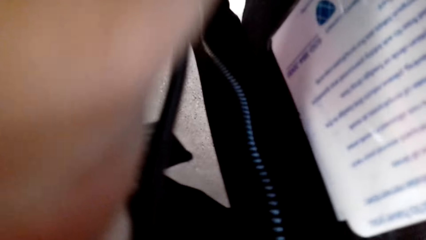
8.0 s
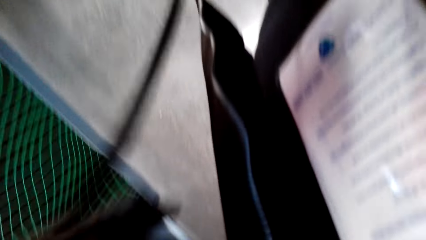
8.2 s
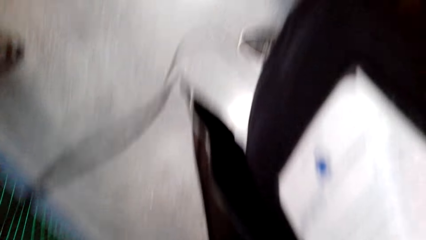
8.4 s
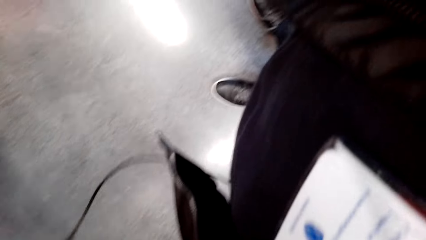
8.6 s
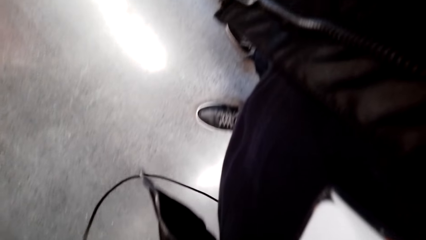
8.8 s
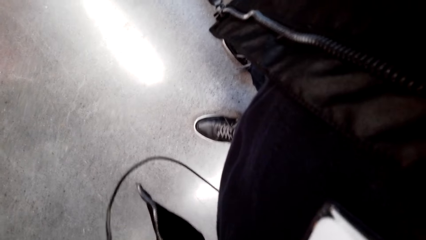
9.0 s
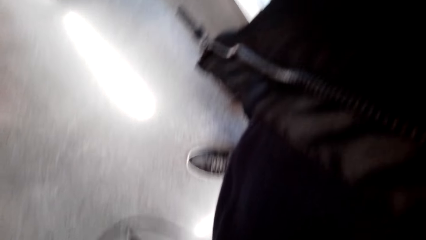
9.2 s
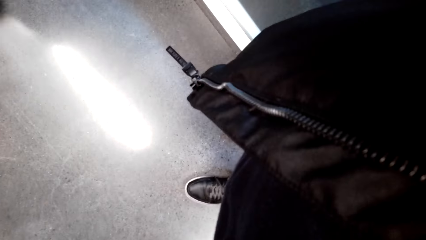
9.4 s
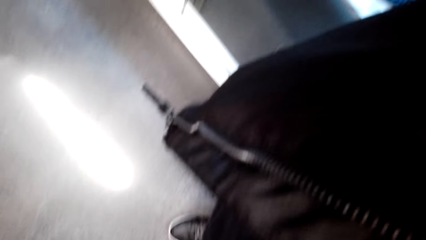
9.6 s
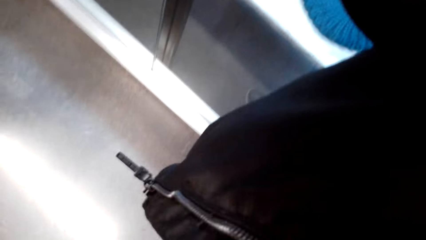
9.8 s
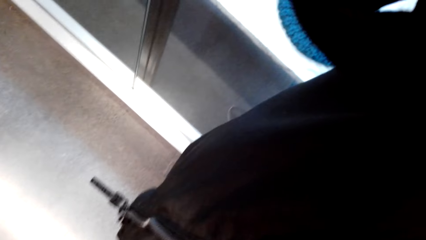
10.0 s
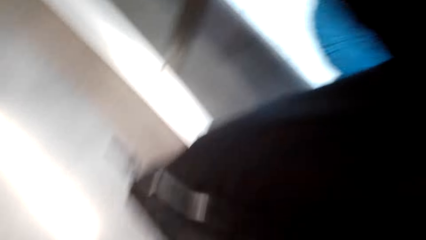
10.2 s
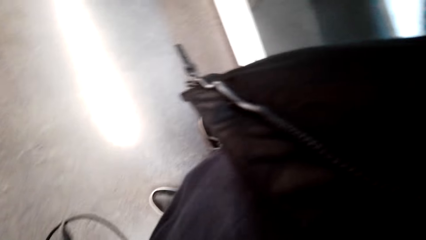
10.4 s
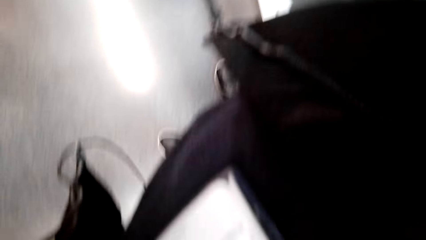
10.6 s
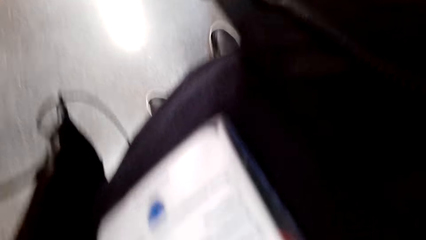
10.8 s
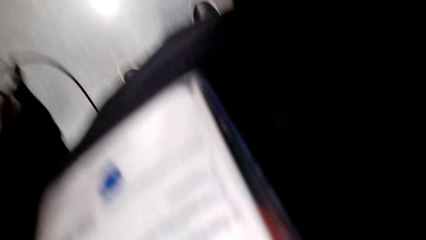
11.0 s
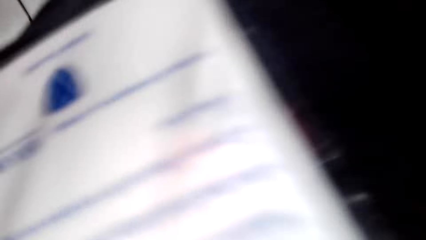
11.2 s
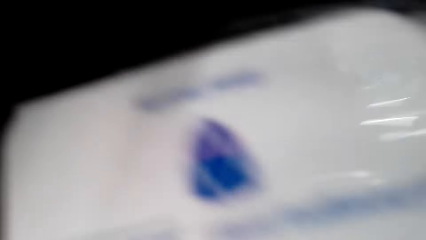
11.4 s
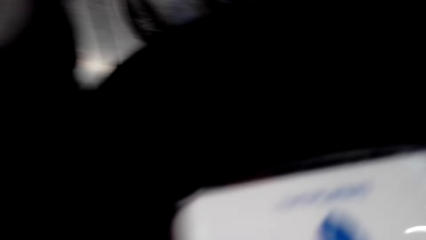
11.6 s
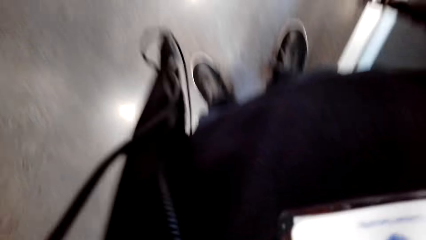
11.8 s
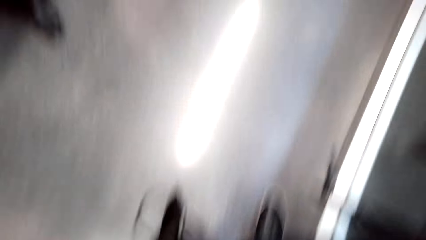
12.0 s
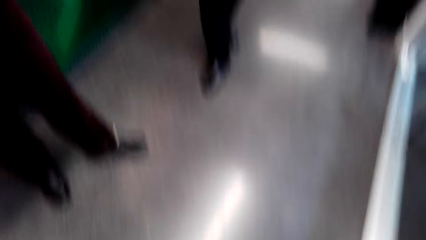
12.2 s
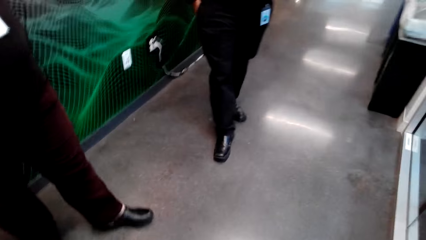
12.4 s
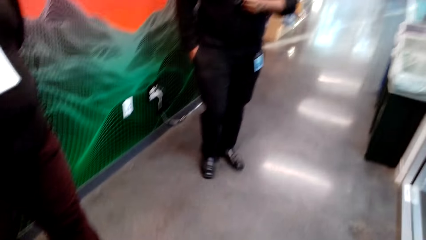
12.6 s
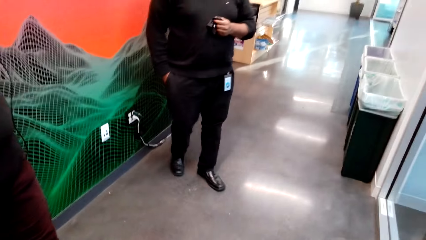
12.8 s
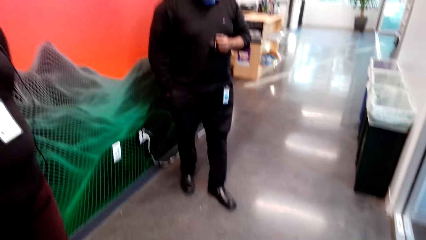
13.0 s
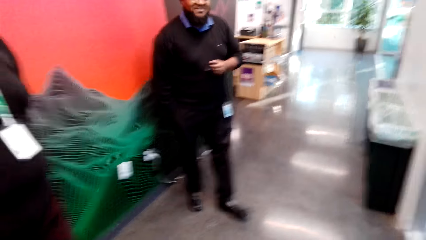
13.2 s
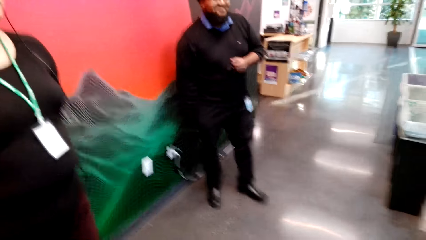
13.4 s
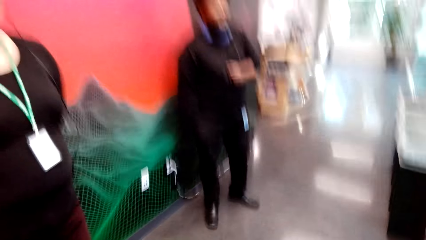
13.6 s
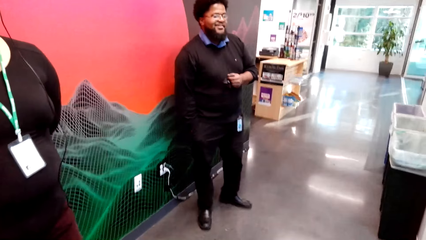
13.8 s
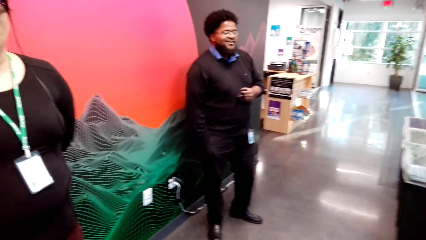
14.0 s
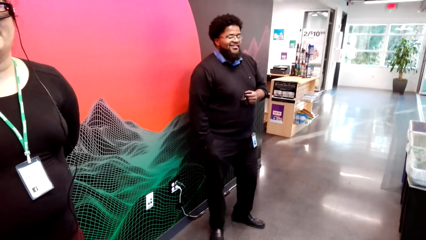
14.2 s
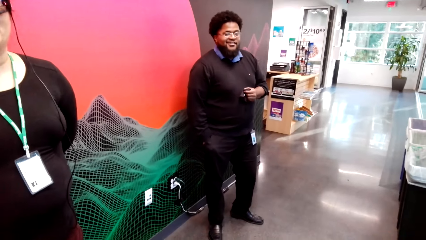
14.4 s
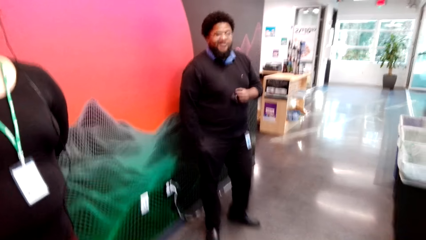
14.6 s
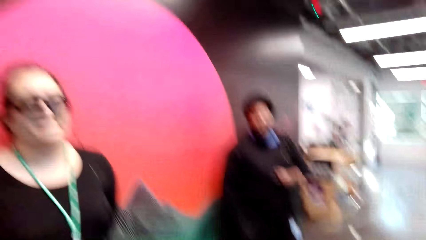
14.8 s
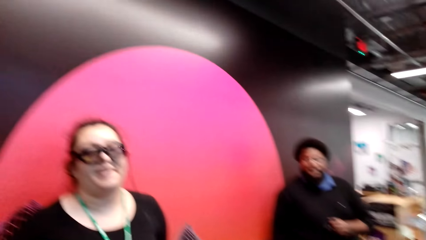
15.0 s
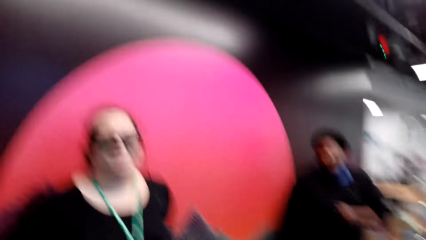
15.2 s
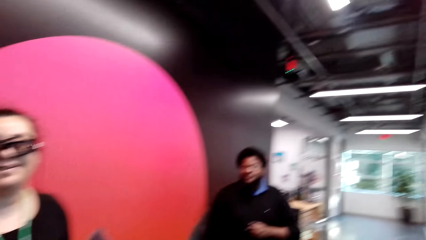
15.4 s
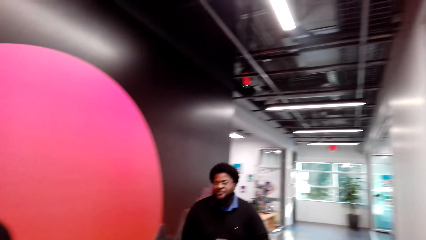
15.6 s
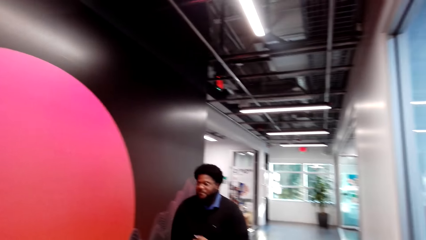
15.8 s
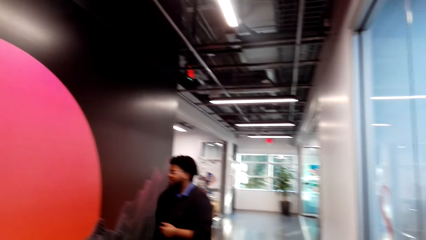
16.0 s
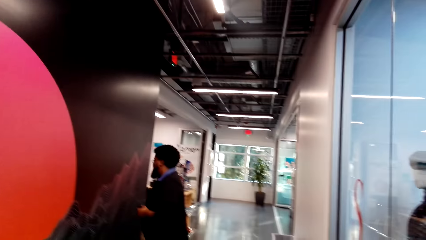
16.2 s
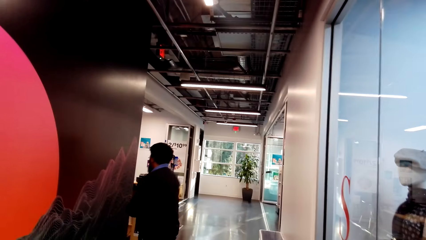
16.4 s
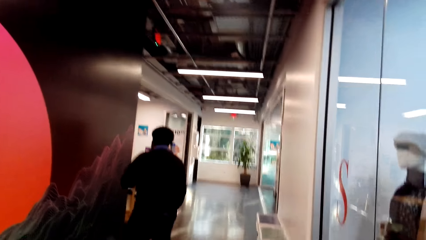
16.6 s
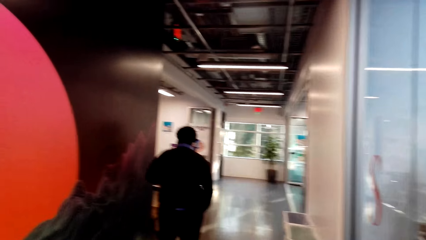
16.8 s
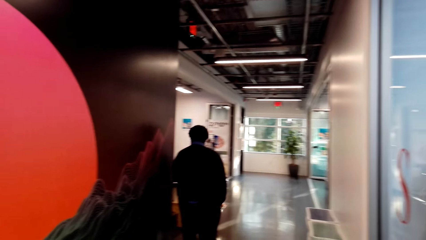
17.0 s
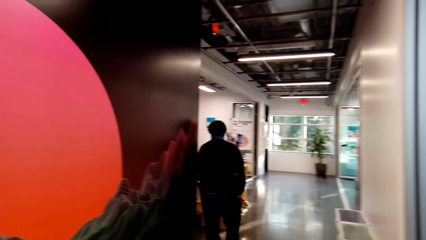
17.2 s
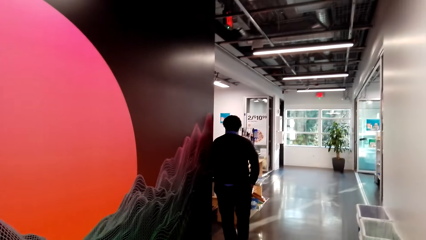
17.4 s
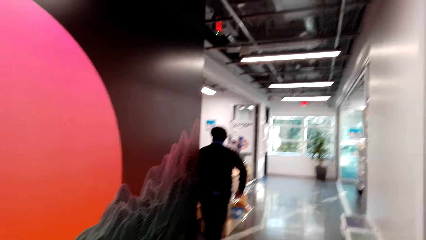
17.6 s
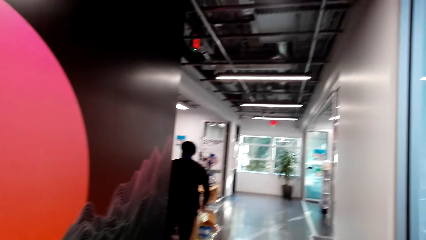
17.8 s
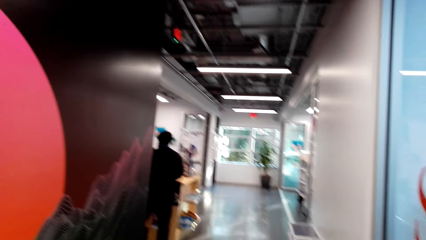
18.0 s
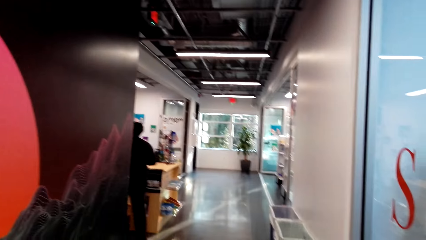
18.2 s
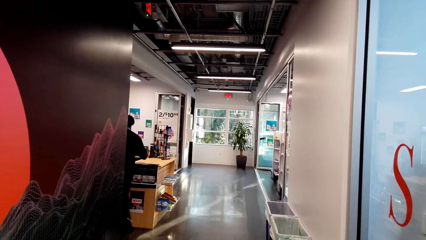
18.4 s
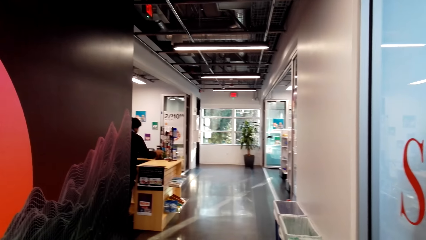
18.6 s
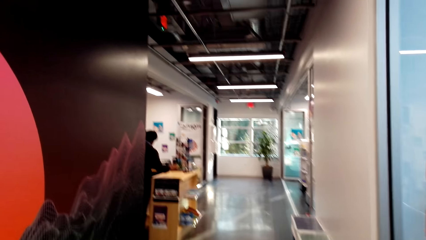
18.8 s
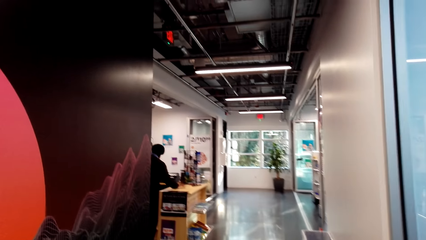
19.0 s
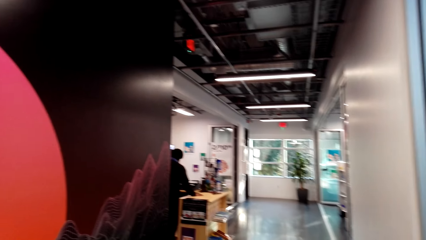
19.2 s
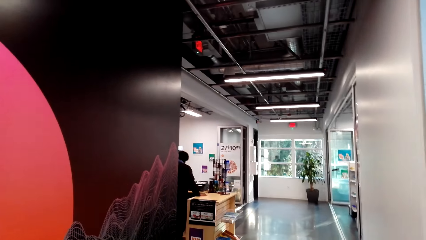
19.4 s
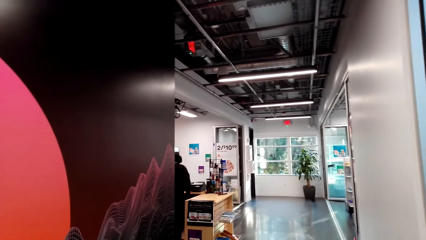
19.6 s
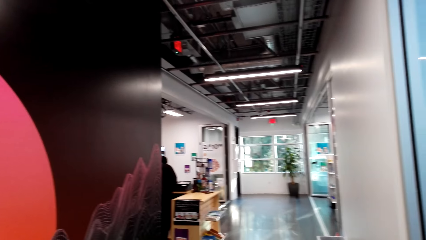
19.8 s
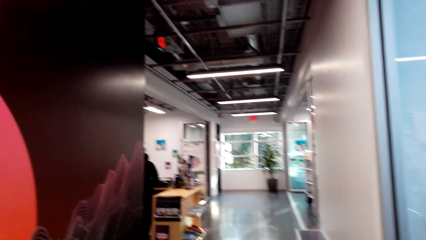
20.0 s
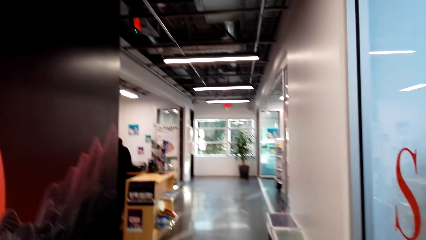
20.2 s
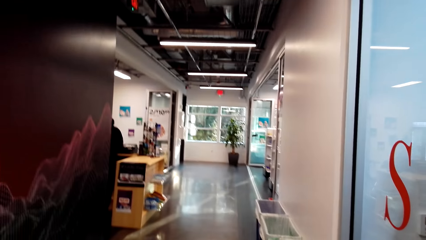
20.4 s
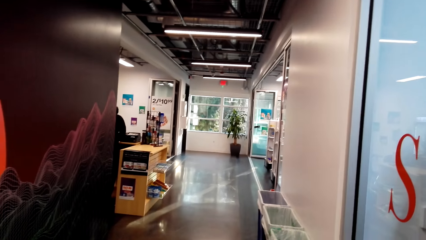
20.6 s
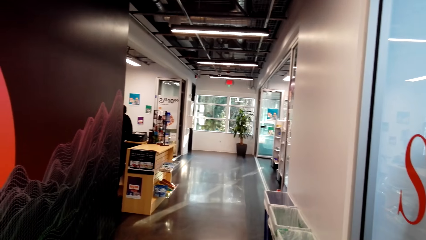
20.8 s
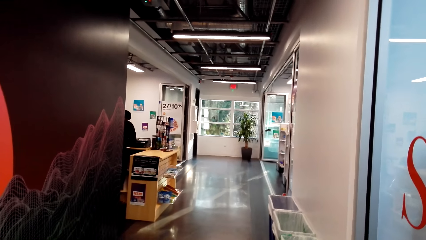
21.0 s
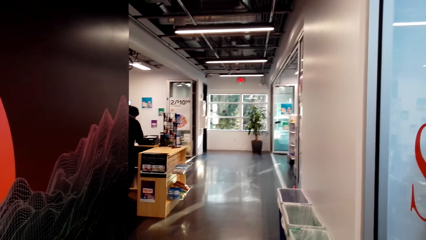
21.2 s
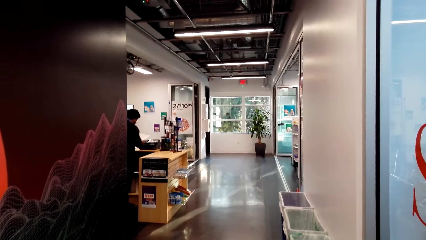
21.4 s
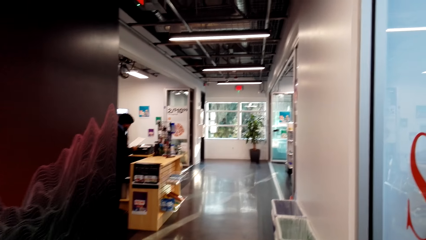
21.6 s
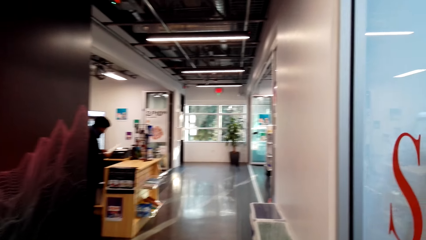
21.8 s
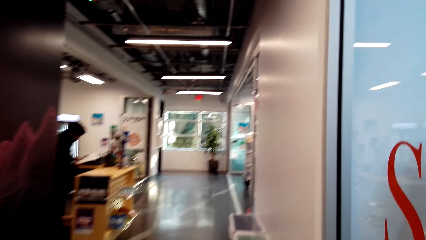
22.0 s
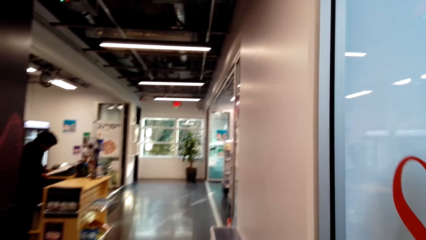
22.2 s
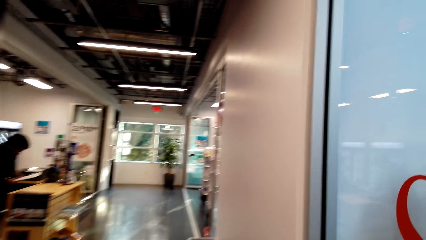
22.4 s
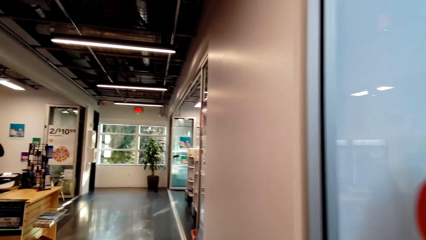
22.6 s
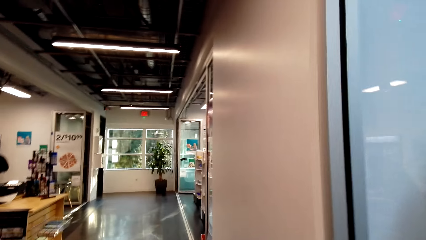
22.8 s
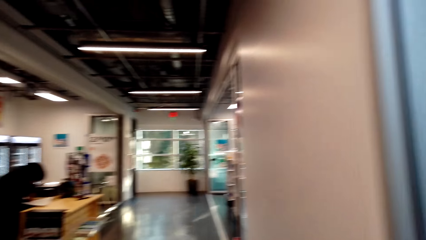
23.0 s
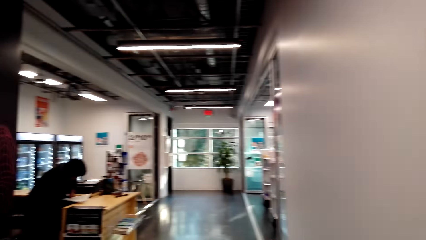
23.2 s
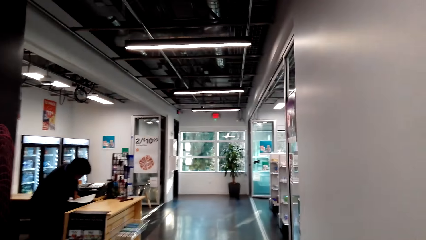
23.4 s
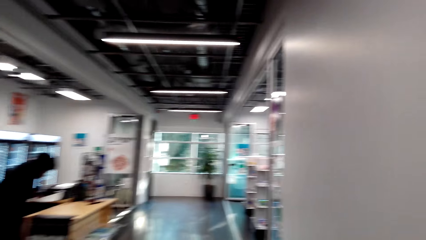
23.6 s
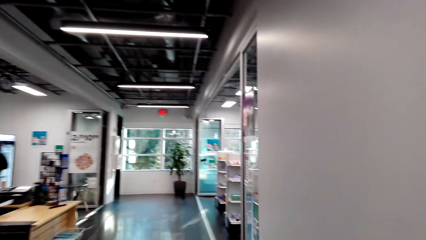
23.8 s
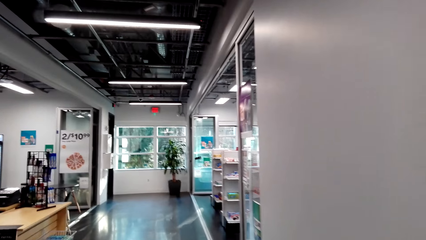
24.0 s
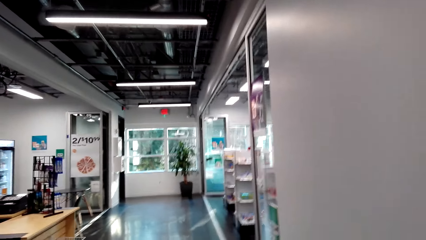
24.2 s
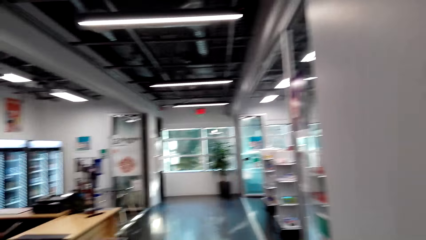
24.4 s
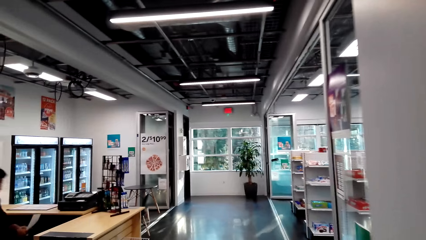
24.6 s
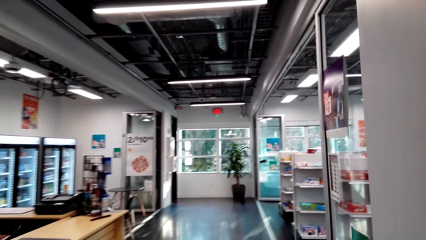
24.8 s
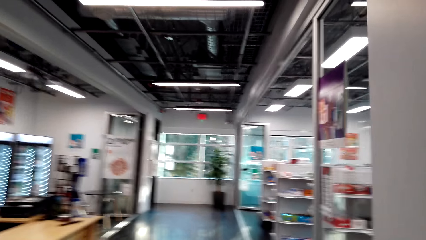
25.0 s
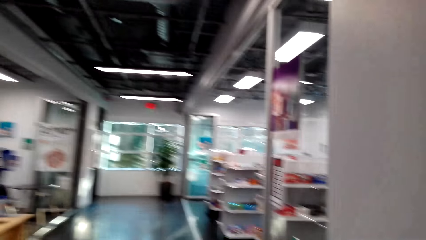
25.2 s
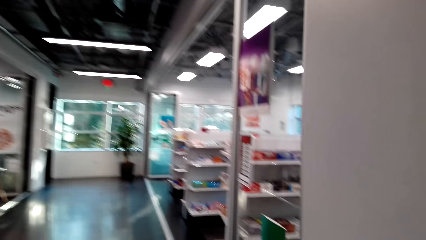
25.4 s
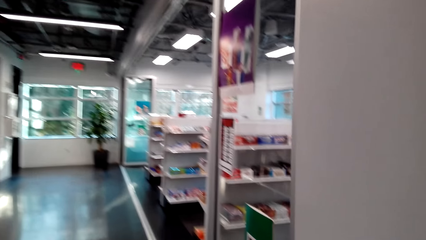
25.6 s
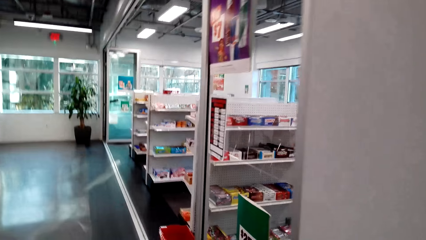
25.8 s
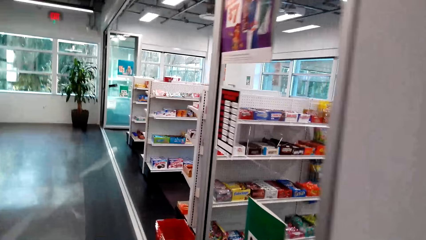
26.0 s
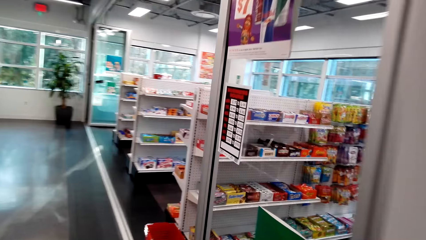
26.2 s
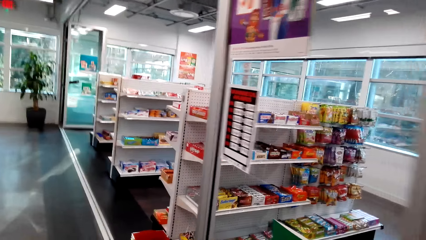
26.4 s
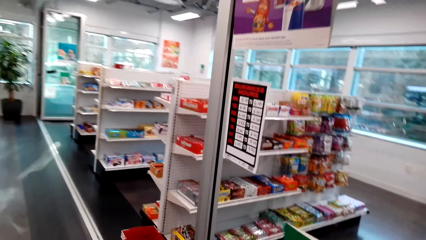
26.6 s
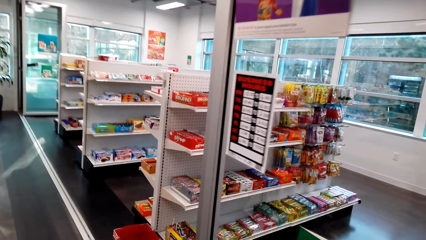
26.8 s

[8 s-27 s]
A woman stands close to the camera wearer. A man moves backwards. The woman stands close to the camera wearer. The man moves backwards. The camera wearer looks around. The man turns around, walks around, and places a hand on the counter. The man sits on a chair. The camera wearer moves around the supermarket. The man sits on a chair.
